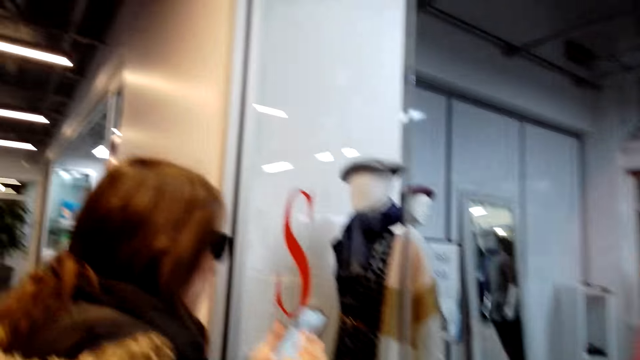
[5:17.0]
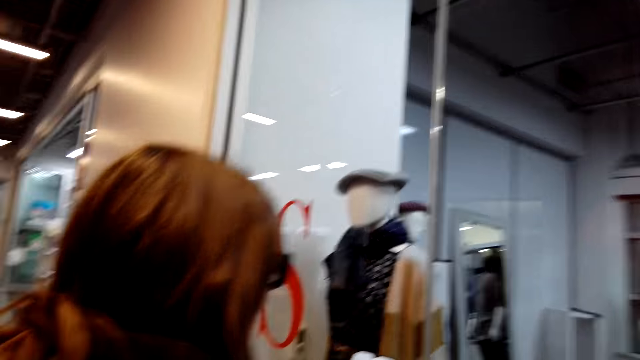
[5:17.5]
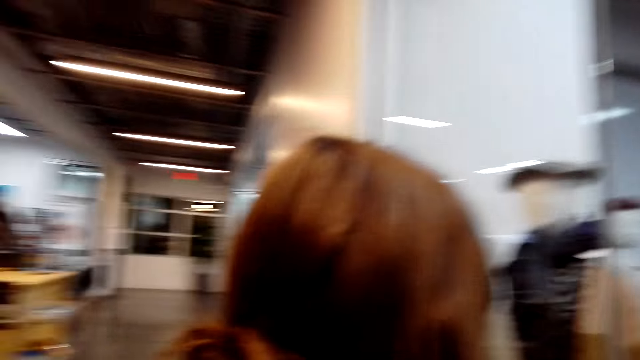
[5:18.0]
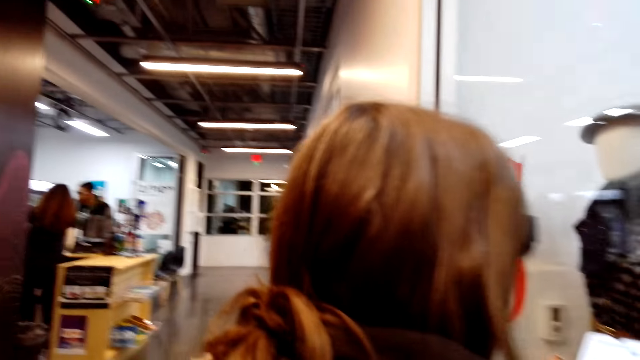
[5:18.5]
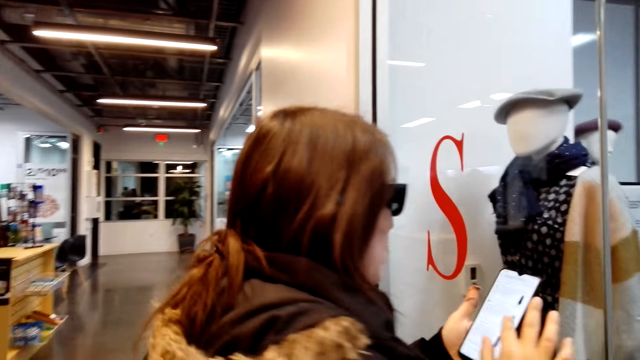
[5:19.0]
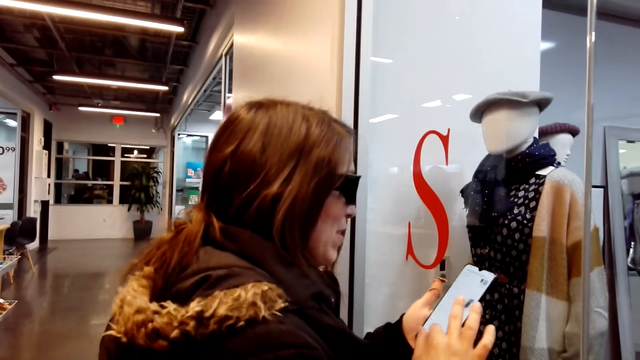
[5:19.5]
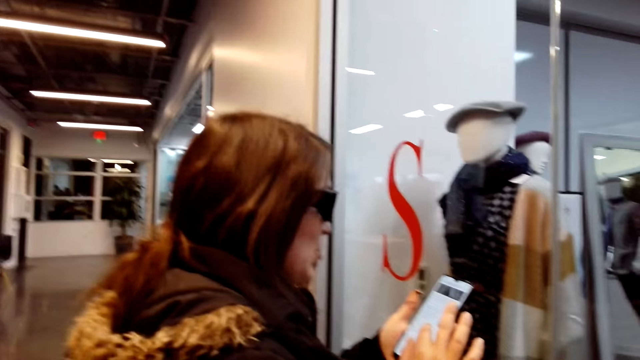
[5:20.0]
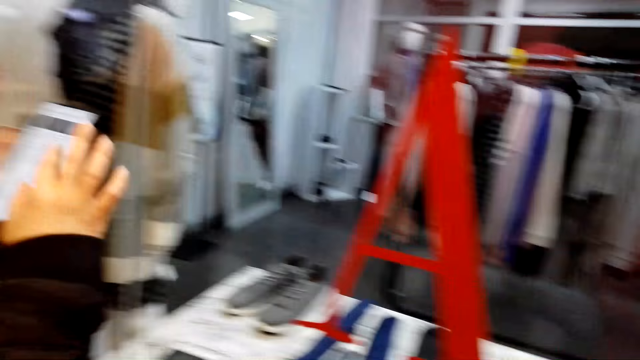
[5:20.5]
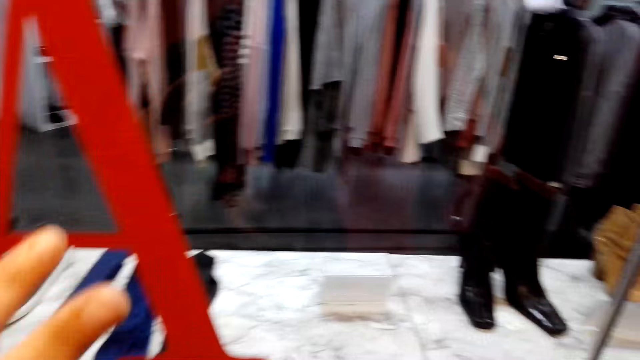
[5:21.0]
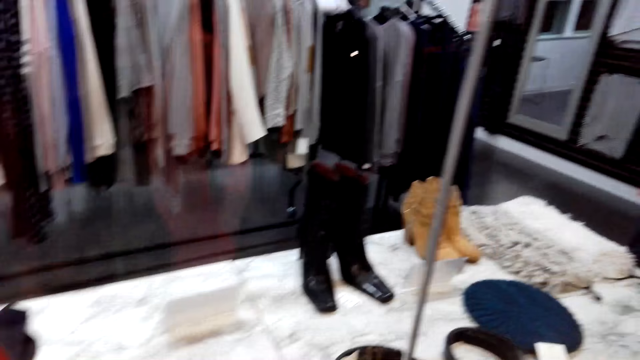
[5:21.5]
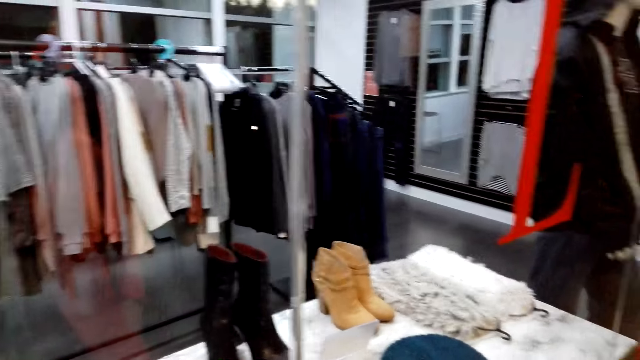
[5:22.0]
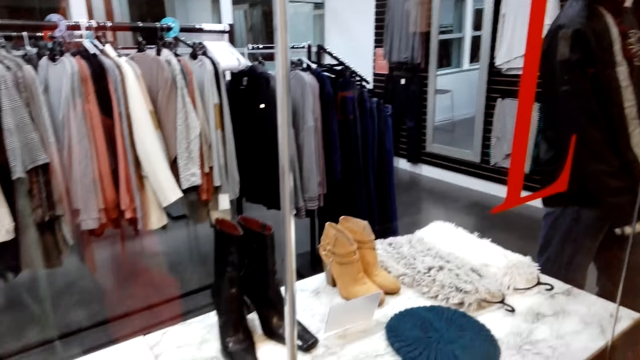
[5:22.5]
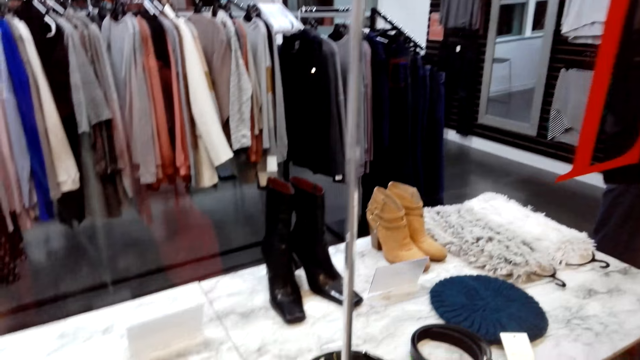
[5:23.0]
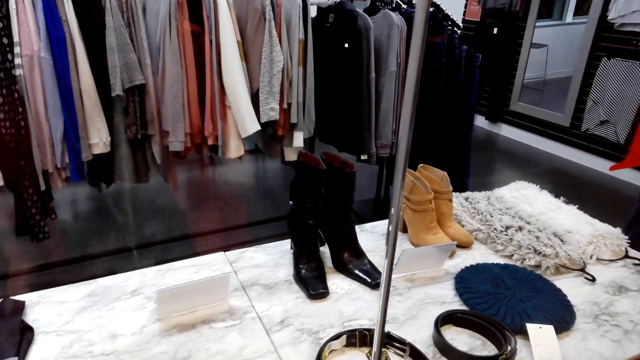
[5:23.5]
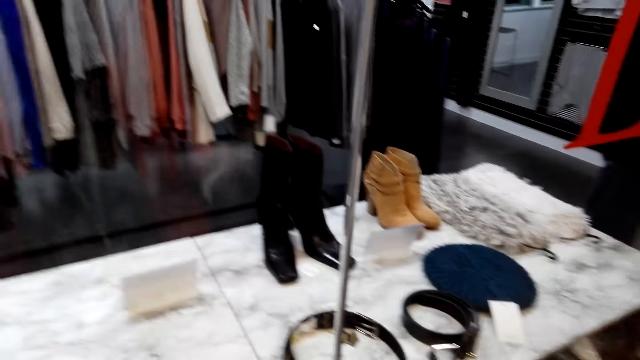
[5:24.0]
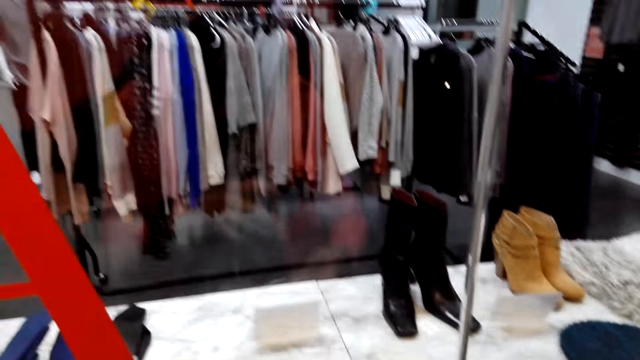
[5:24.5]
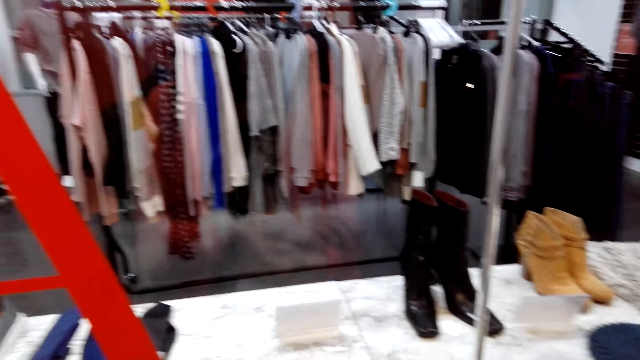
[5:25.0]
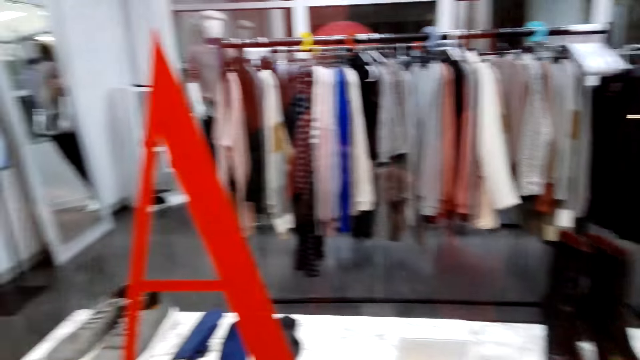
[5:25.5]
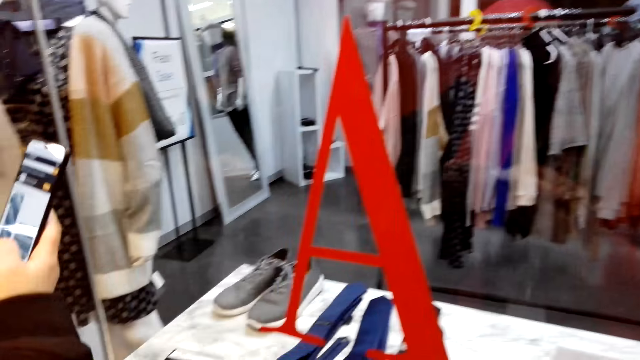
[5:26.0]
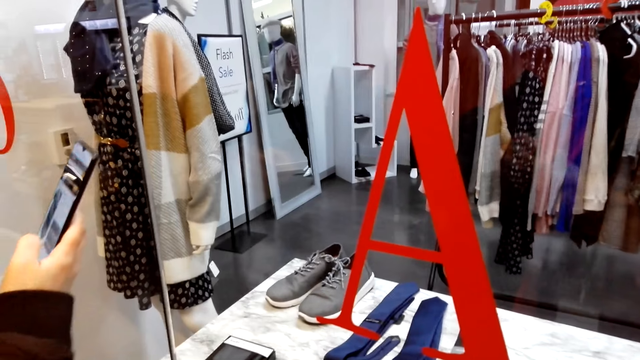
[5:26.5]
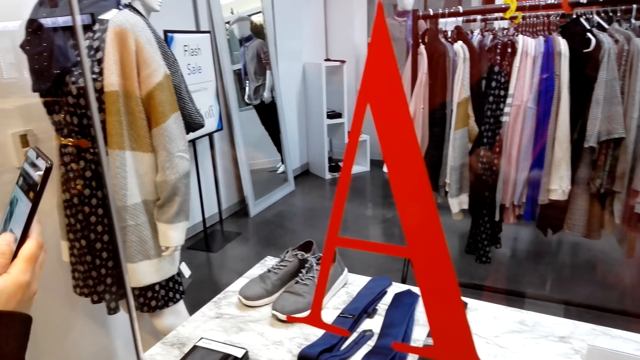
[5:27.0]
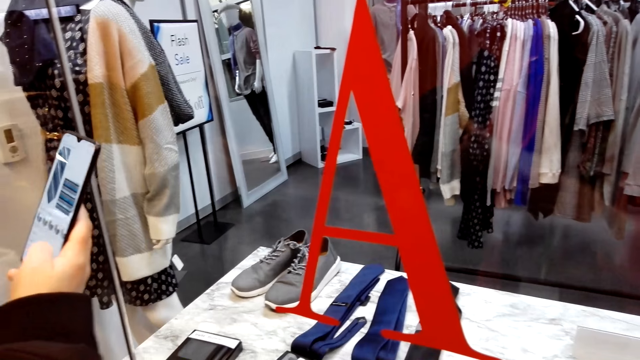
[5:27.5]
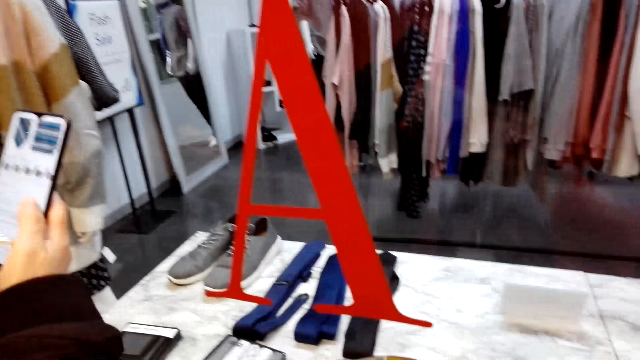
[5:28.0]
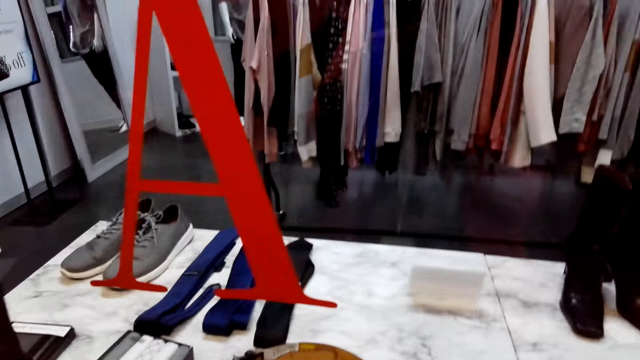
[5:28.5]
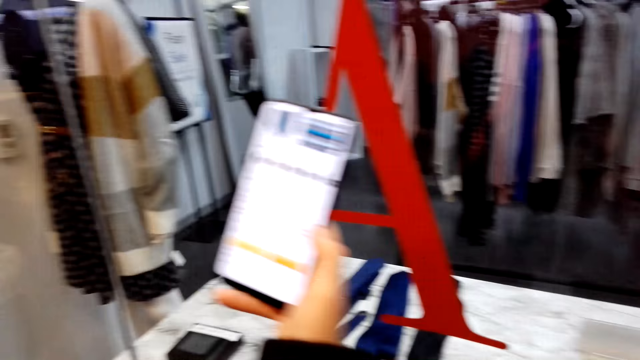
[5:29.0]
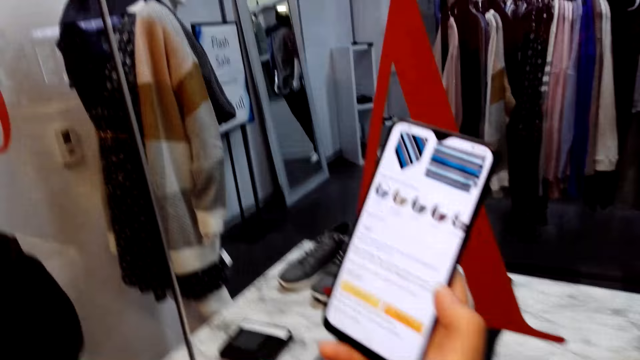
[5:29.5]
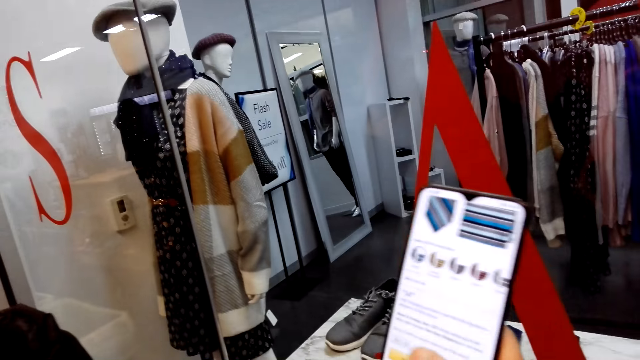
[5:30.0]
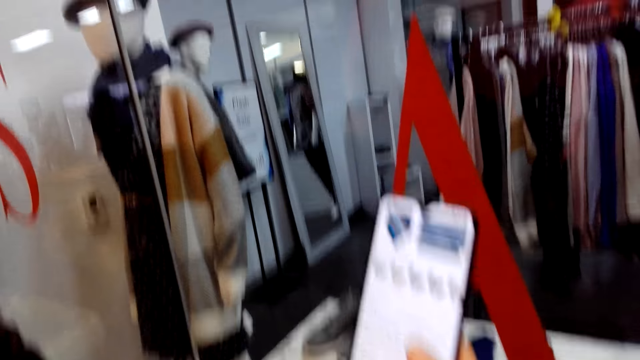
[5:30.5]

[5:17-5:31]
A lady scrolls through the phone. The camera wearer looks at the lady. They look around. They converse with the lady. The lady scrolls through the phone. The camera wearer looks at the phone.

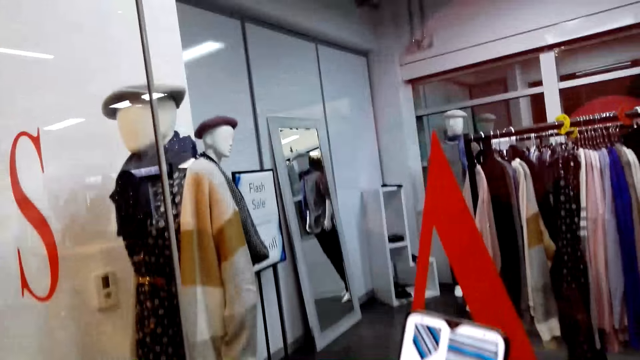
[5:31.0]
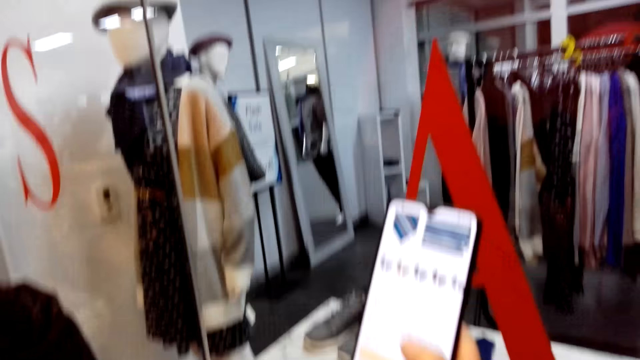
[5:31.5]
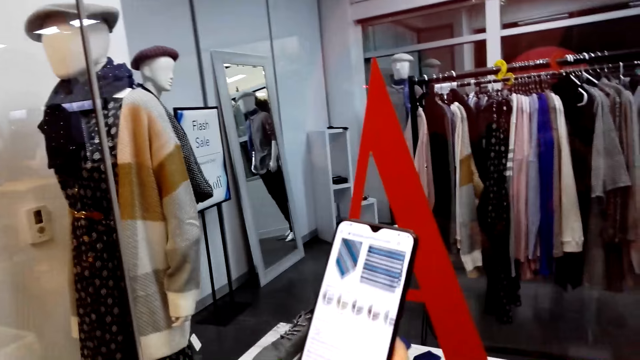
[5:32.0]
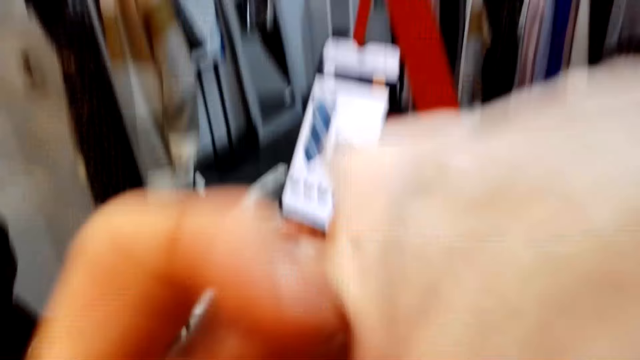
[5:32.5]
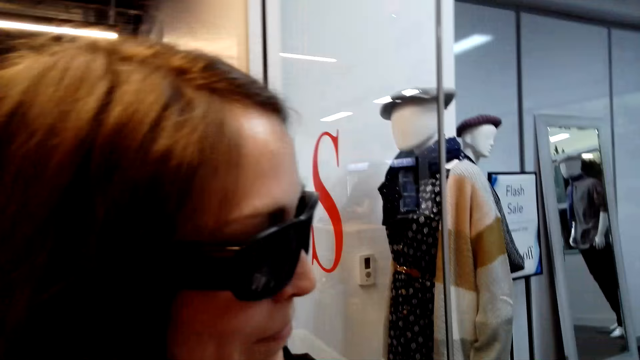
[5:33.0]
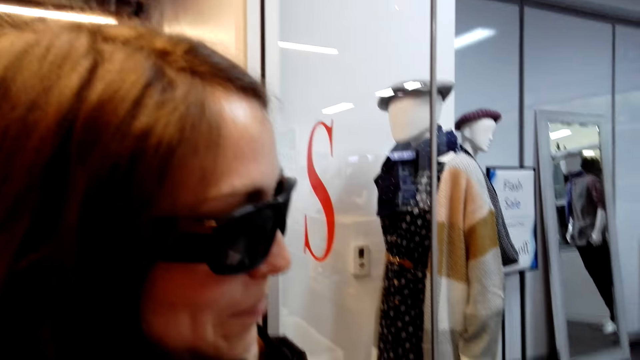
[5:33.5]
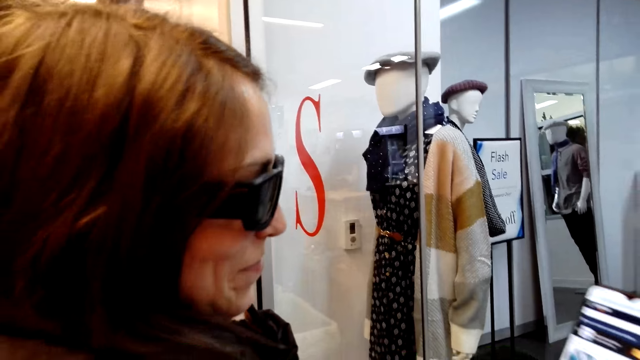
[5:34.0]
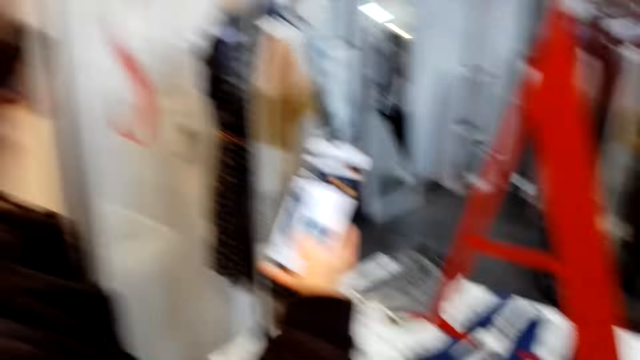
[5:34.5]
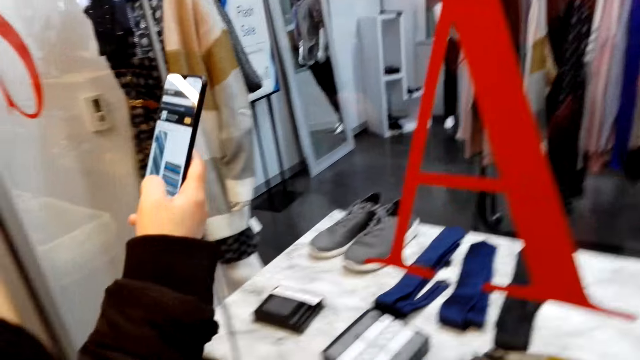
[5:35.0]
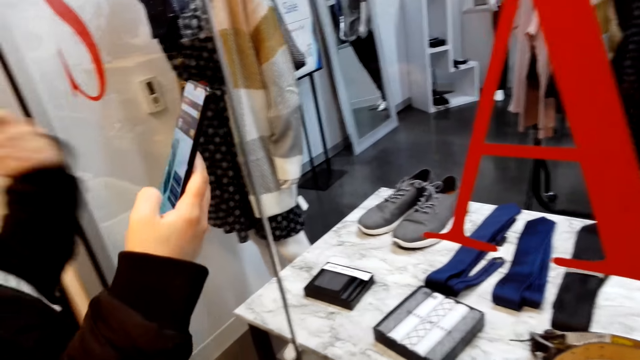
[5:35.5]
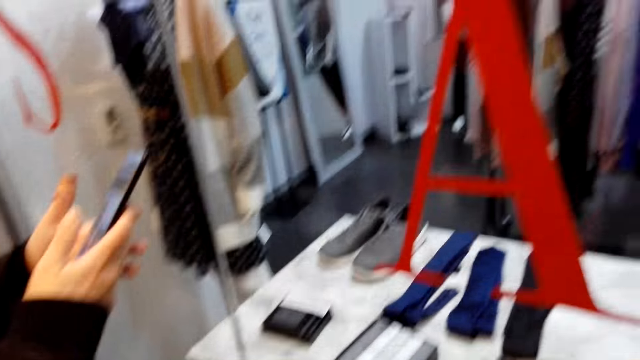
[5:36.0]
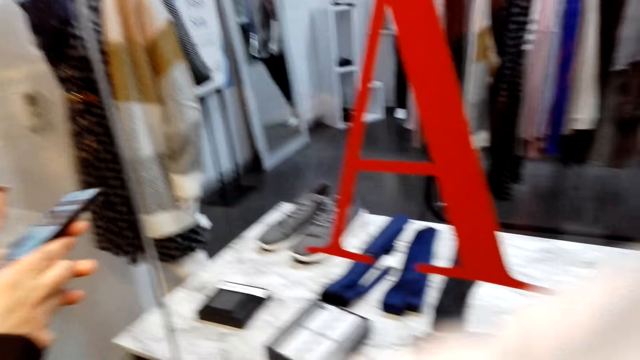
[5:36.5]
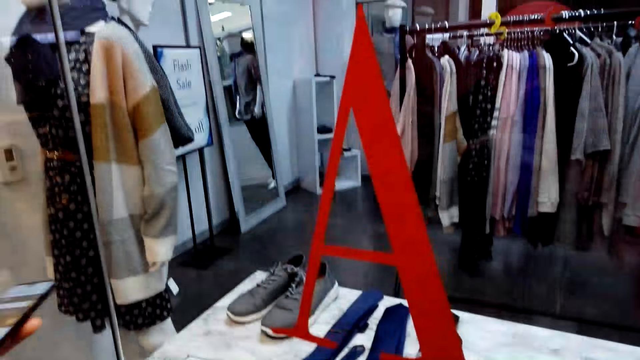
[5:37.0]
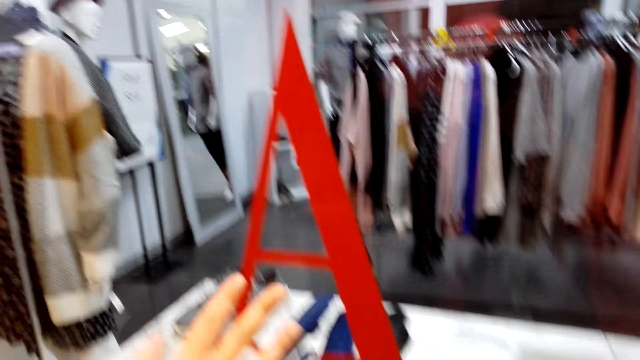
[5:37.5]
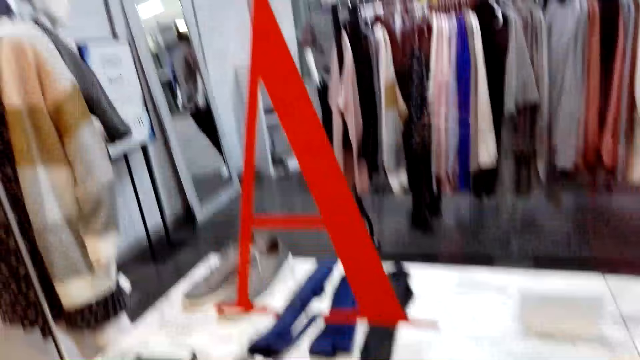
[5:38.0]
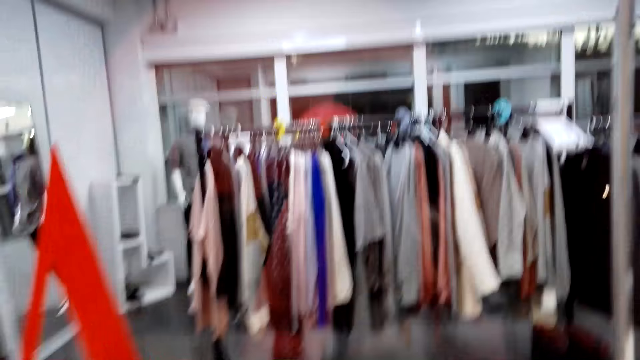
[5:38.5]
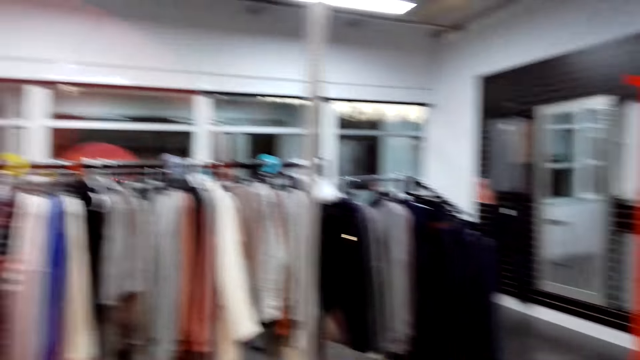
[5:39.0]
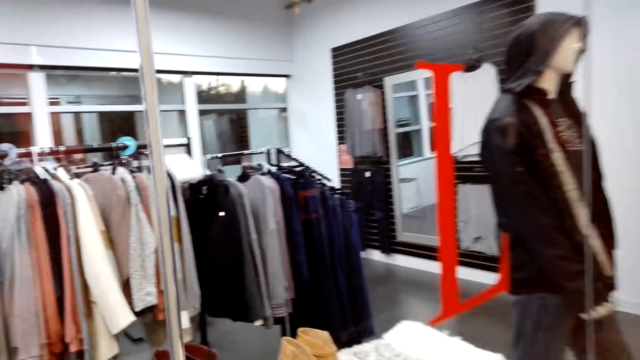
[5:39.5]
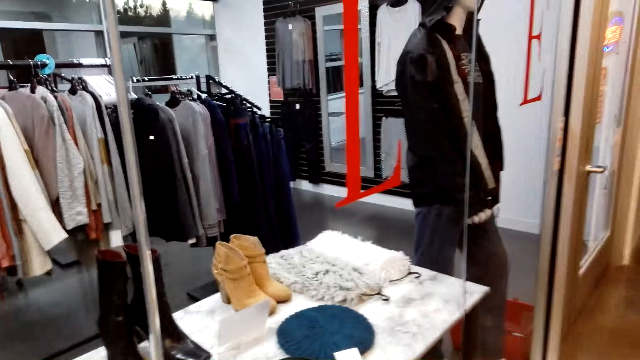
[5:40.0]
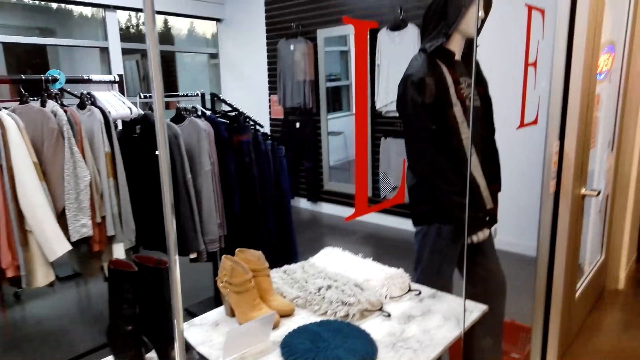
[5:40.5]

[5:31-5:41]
The camera wearer converses with a woman. They look around.
